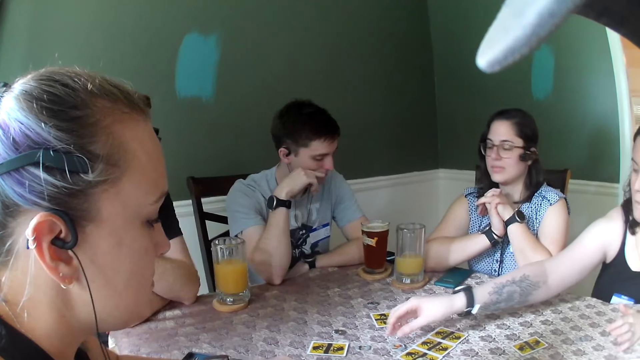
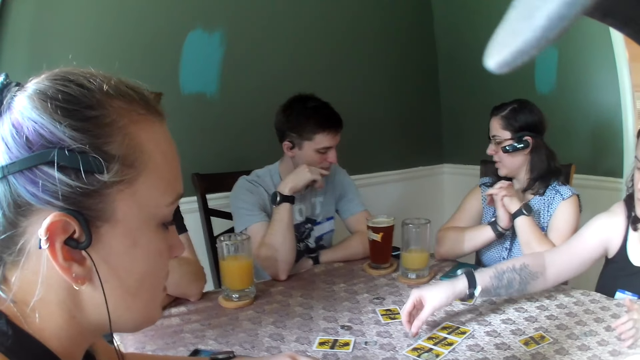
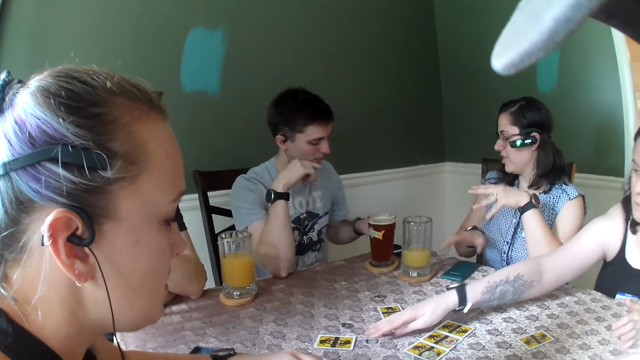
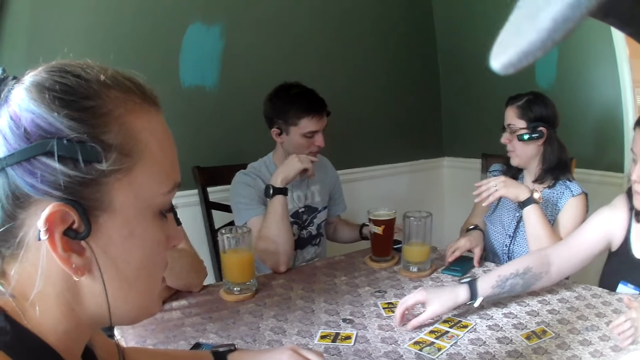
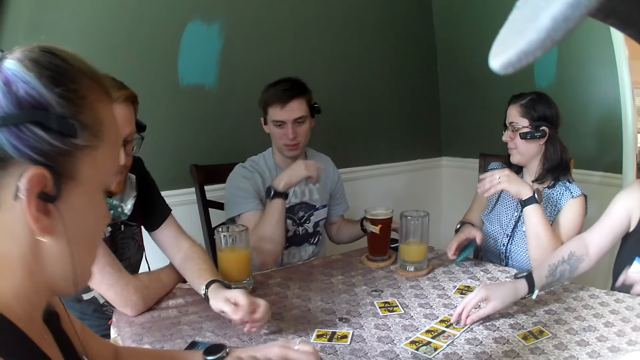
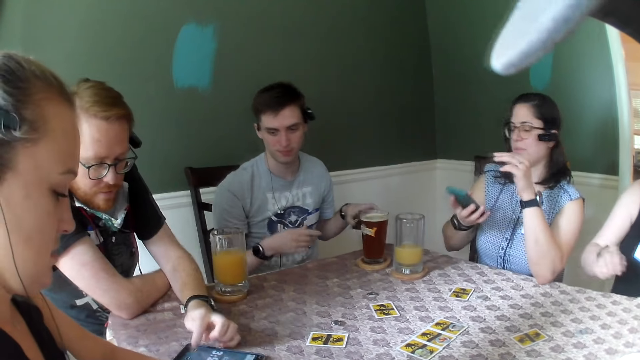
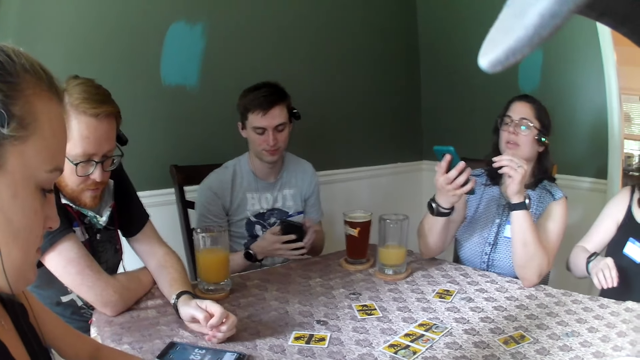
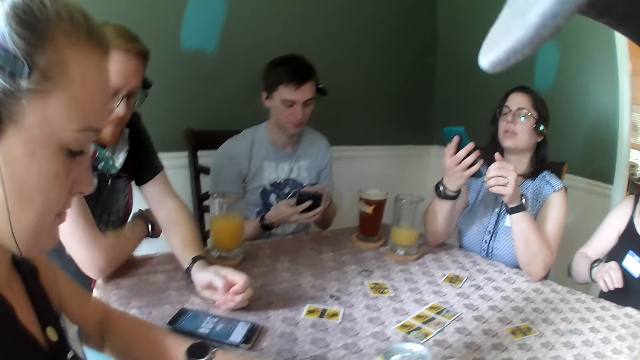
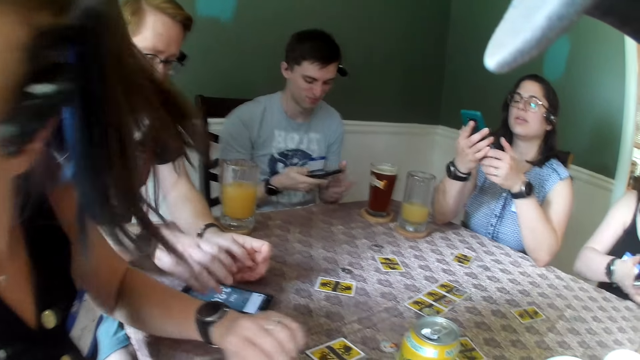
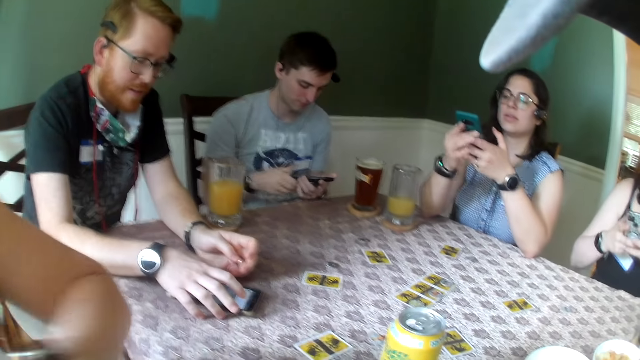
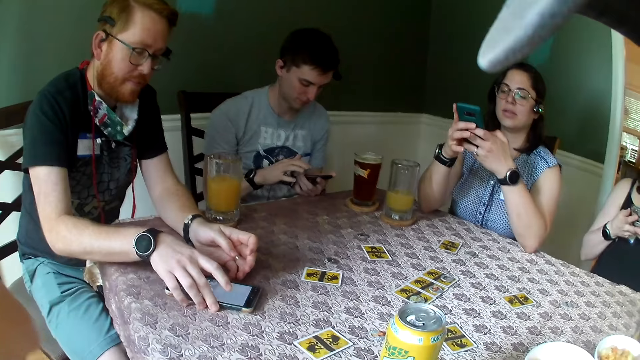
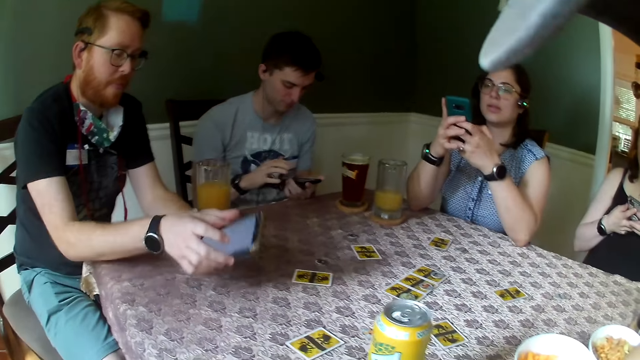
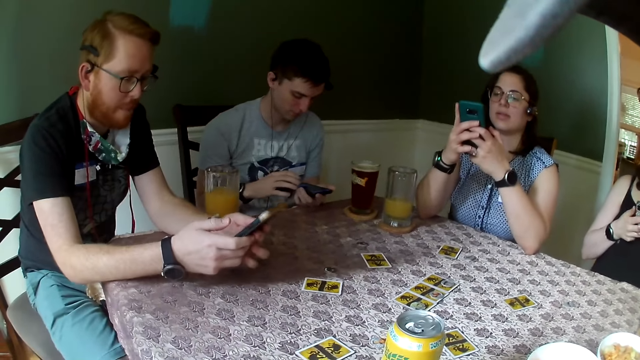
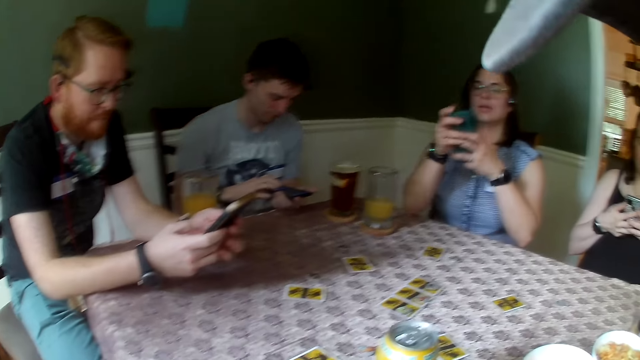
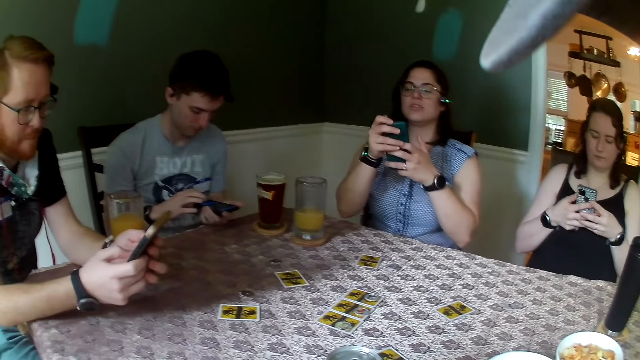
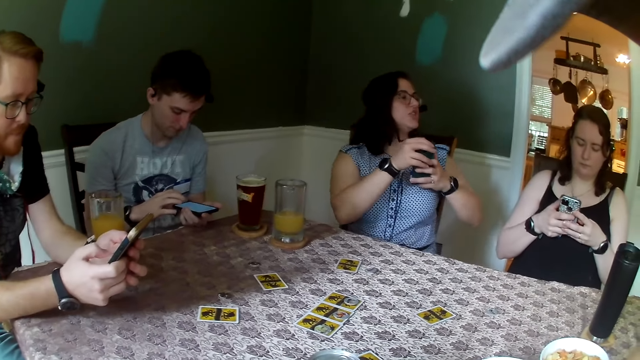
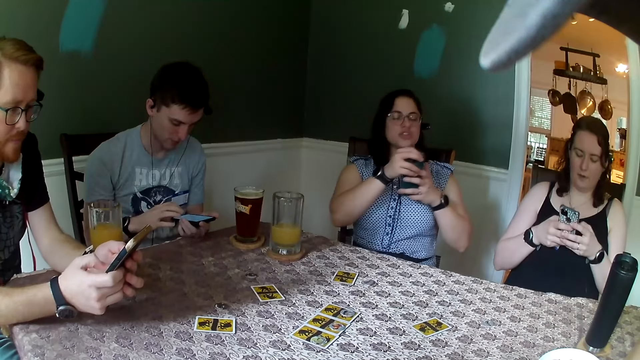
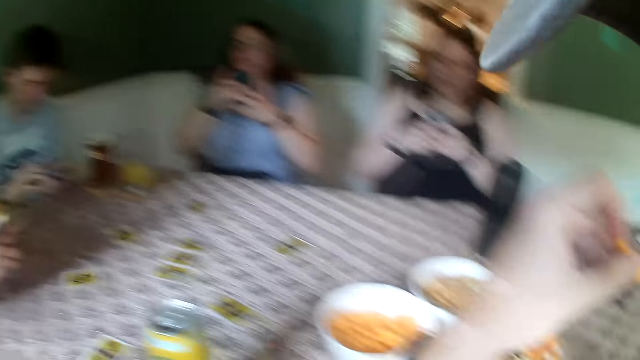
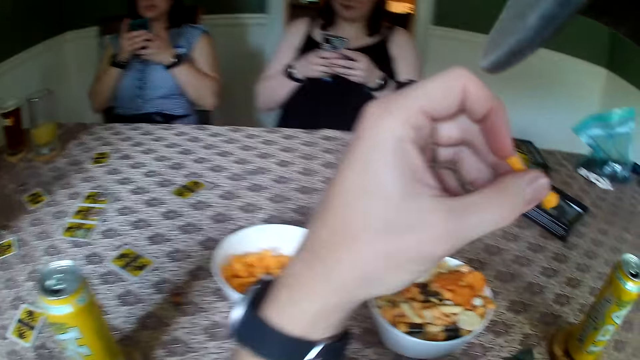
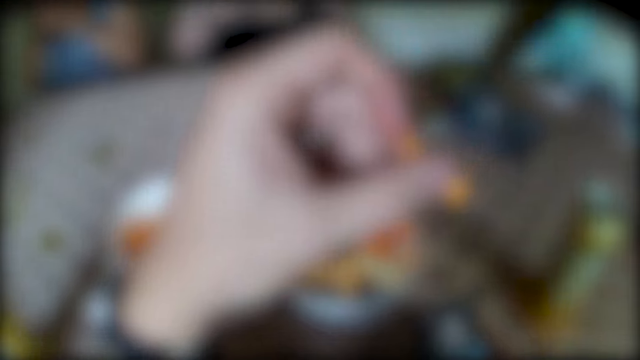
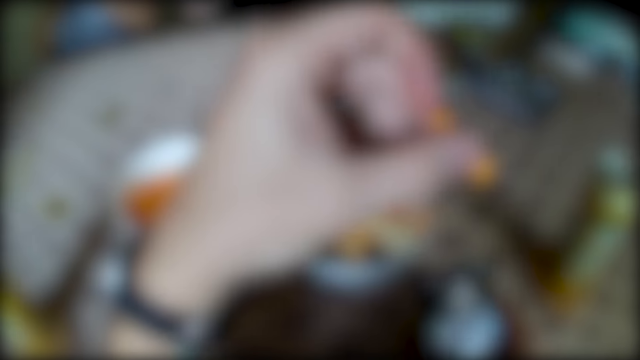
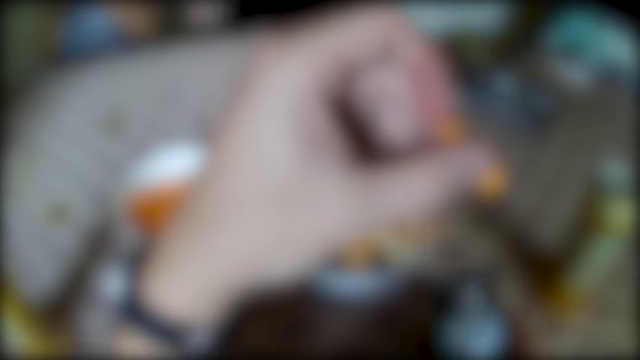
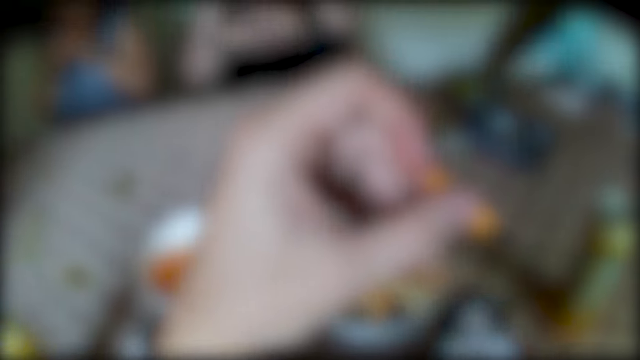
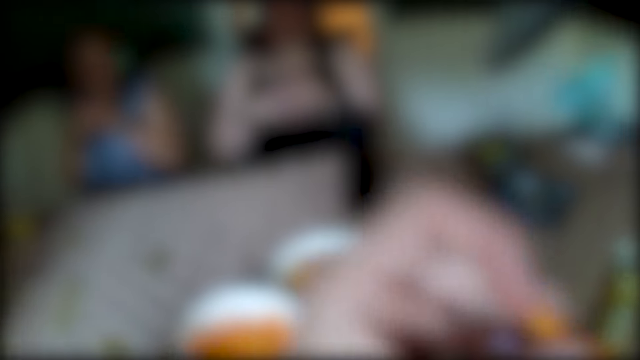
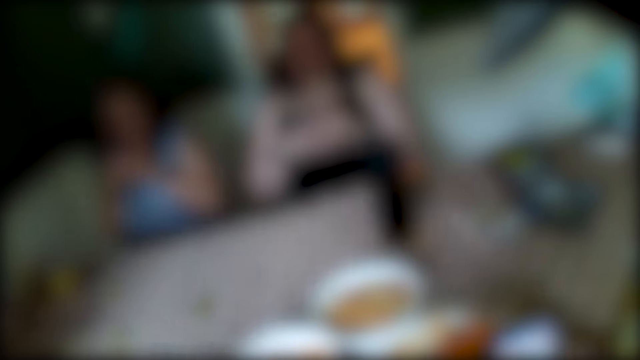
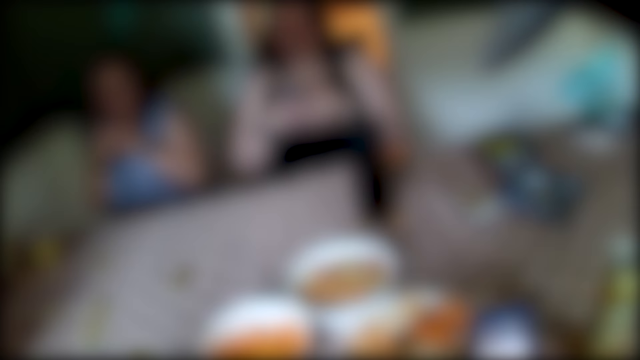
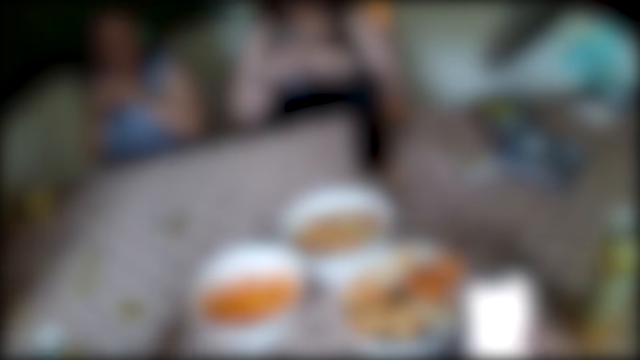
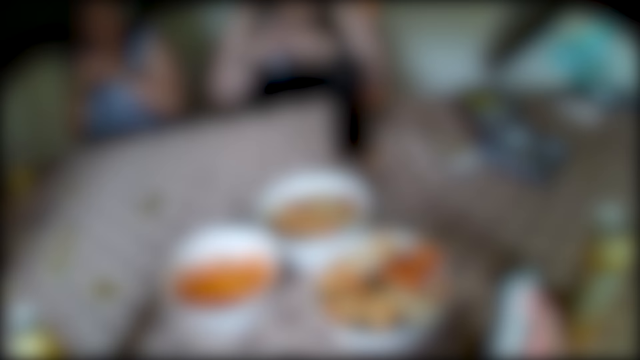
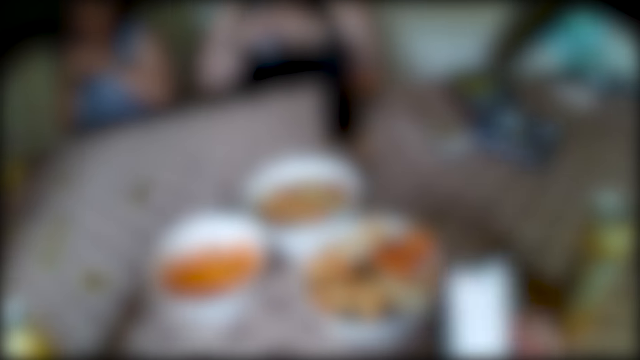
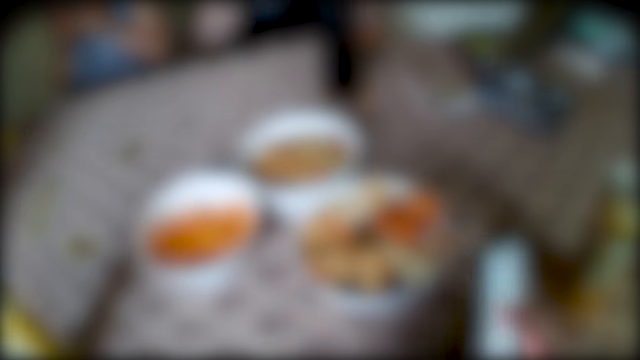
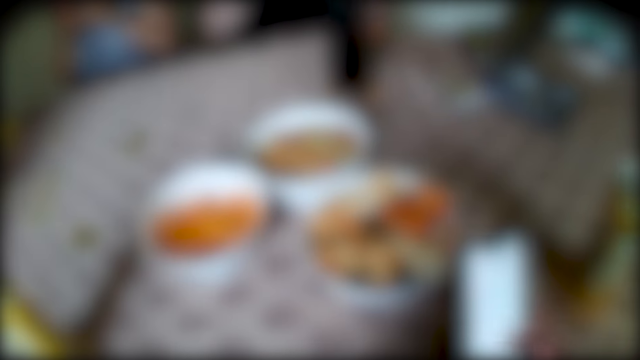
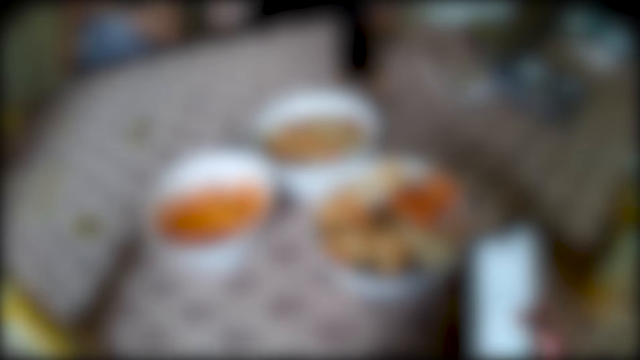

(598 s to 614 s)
A woman moves a coin on the table with her right hand. A man picks a phone on the table with his left hand. Another woman picks a phone on the table with her right hand. Another man operates a phone on the table with his left hand, and interacts with the first woman. The other man operates the phone on the table with his right hand. The first woman passes a phone from her left hand to her right hand. A third woman turns back. The other man picks the phone on the table with his left hand. The first man operates the phone. The second woman operates the phone. The first woman operates the phone. The second woman interacts with the first woman. The camera wearer operates the phone.

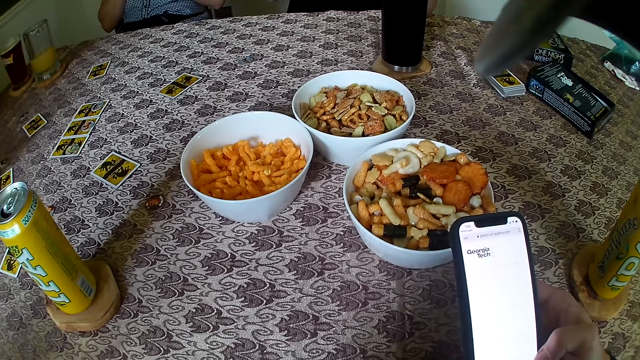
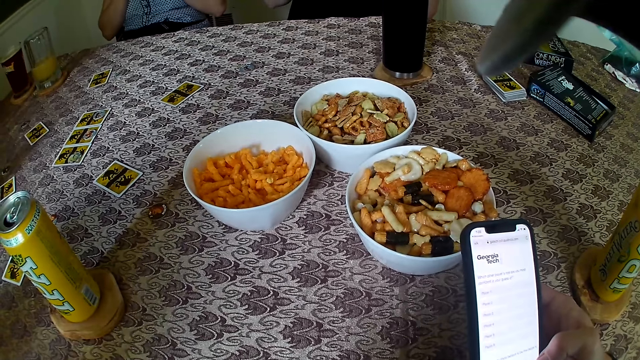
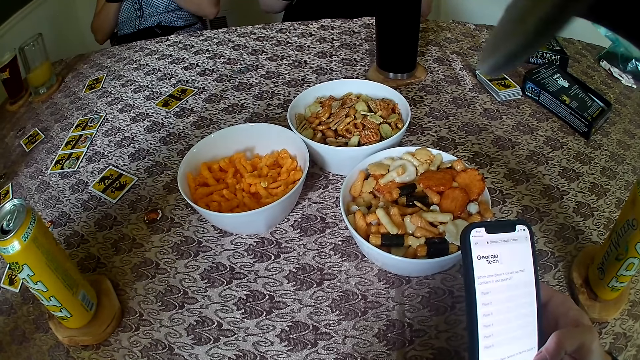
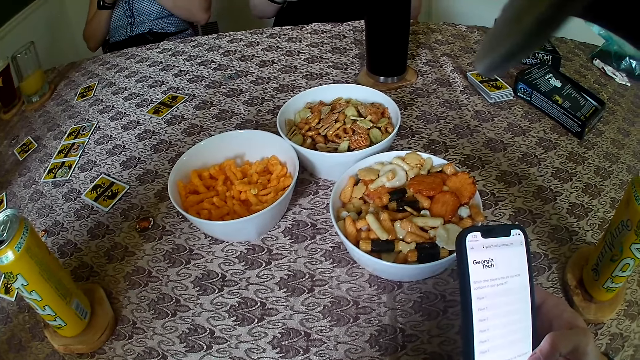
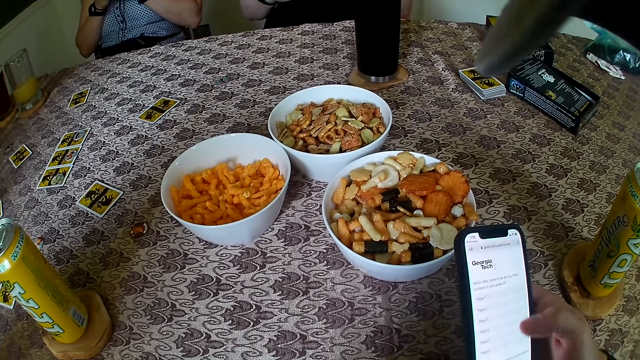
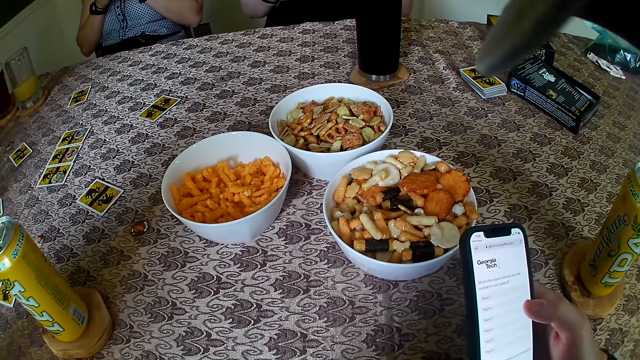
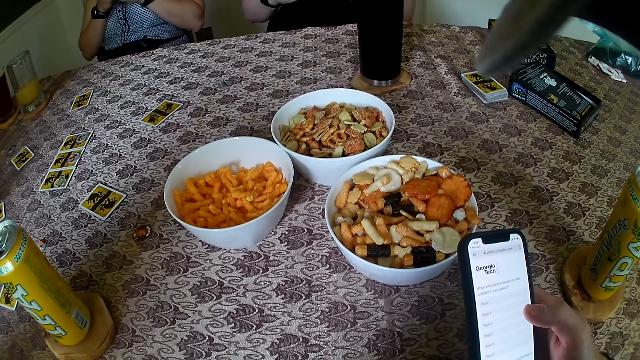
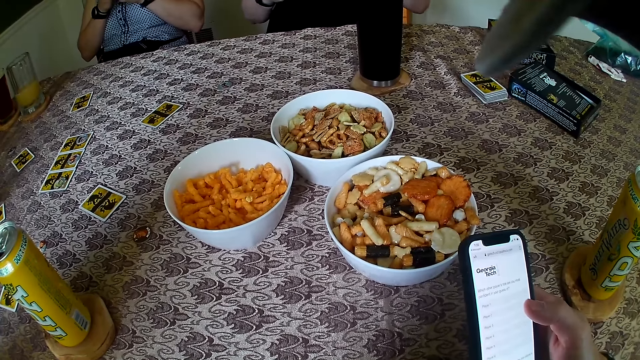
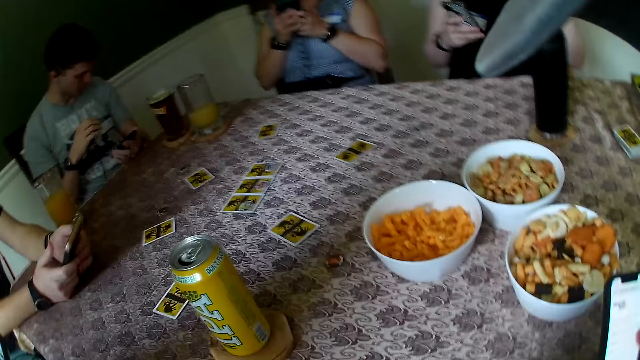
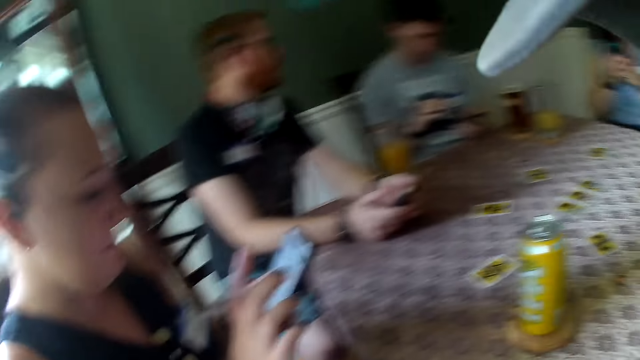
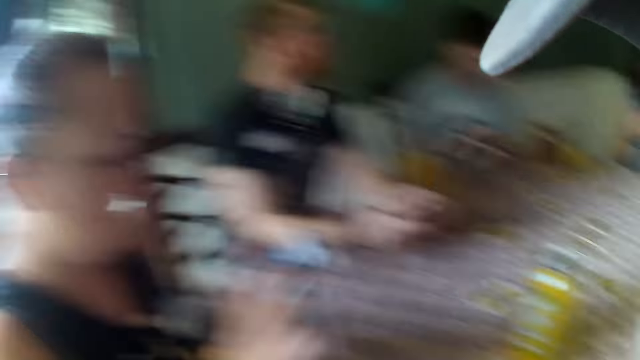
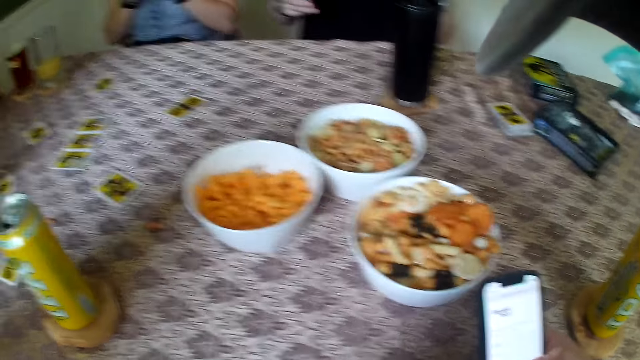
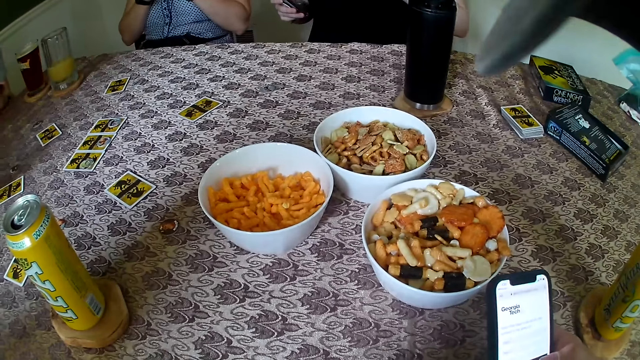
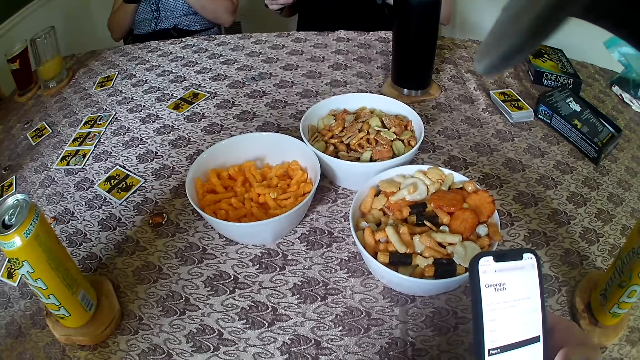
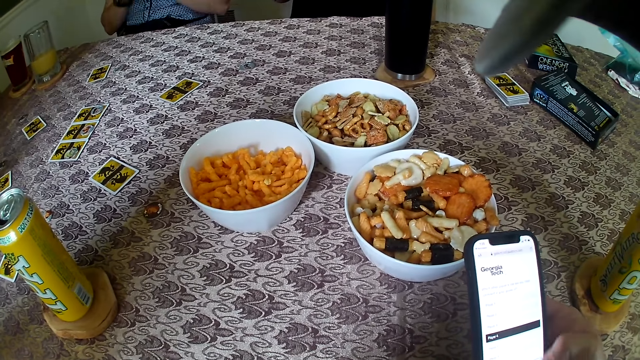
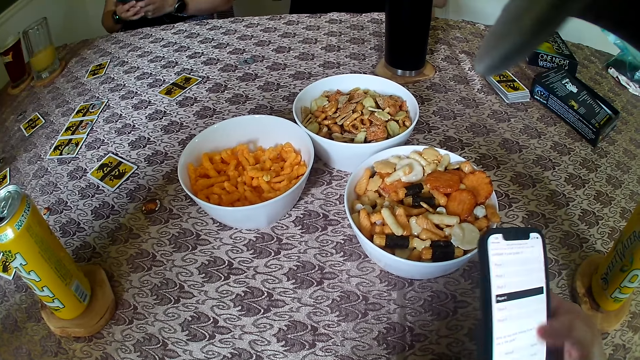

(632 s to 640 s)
A man interacts with another man. The camera wearer operates the phone.
